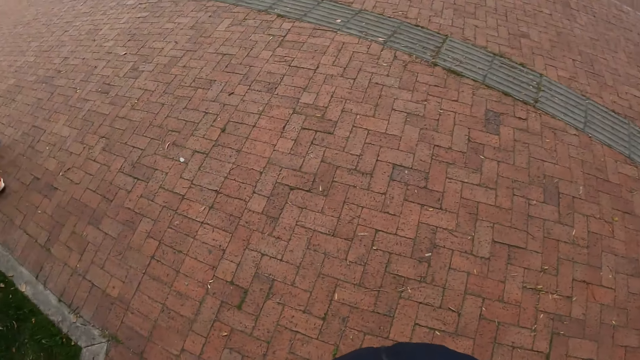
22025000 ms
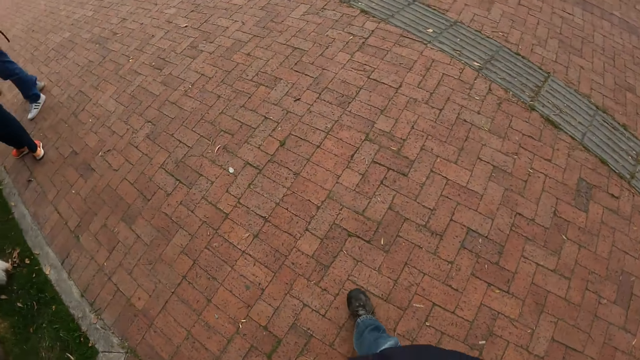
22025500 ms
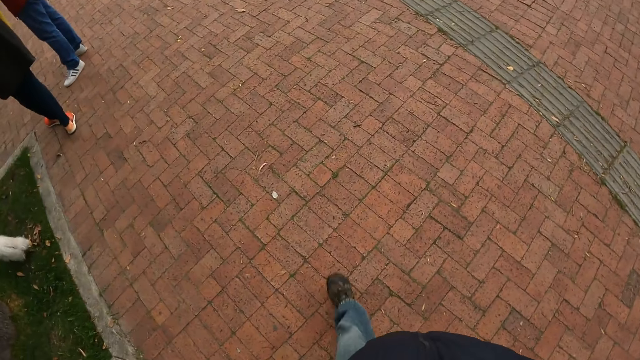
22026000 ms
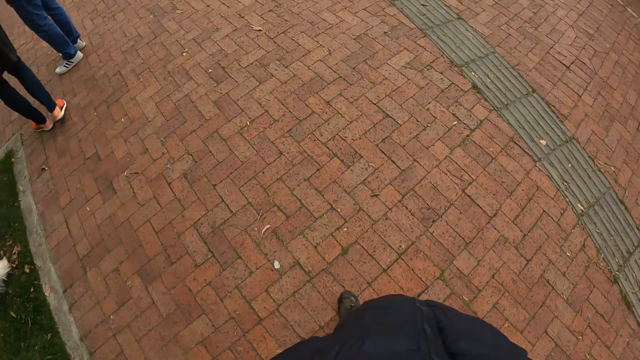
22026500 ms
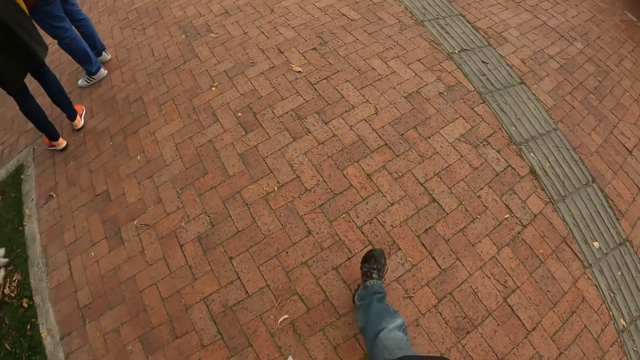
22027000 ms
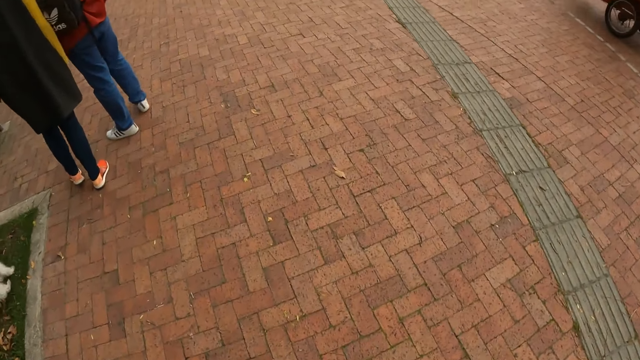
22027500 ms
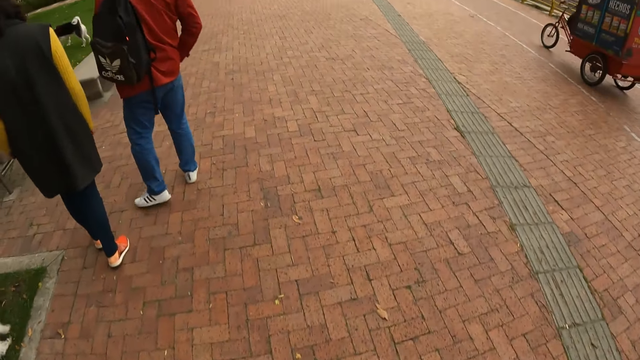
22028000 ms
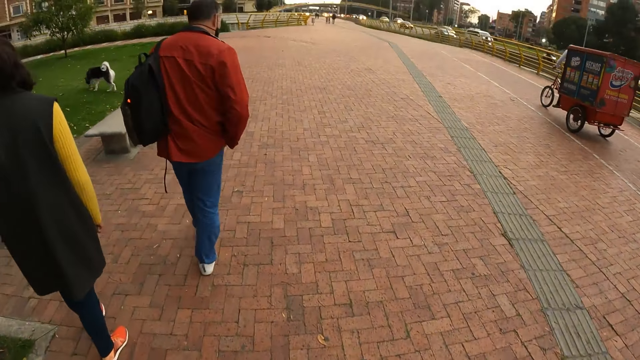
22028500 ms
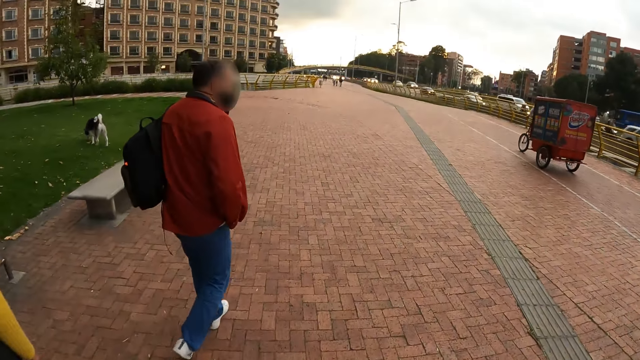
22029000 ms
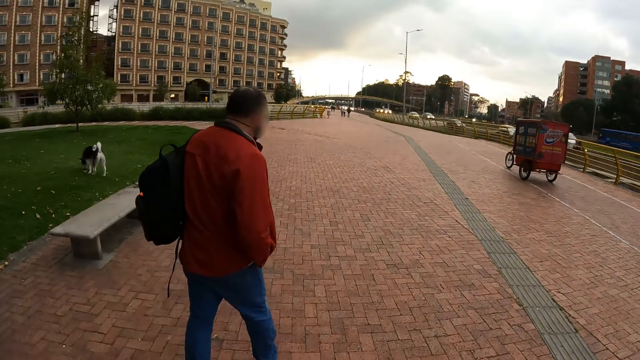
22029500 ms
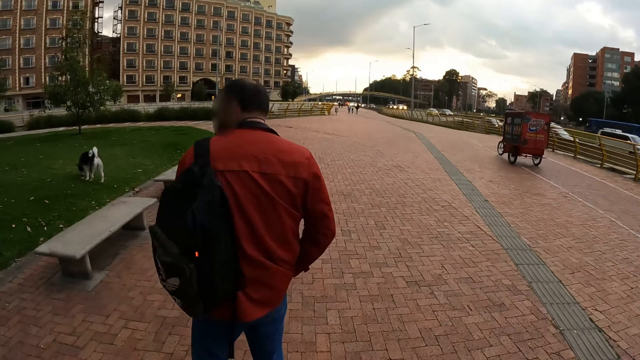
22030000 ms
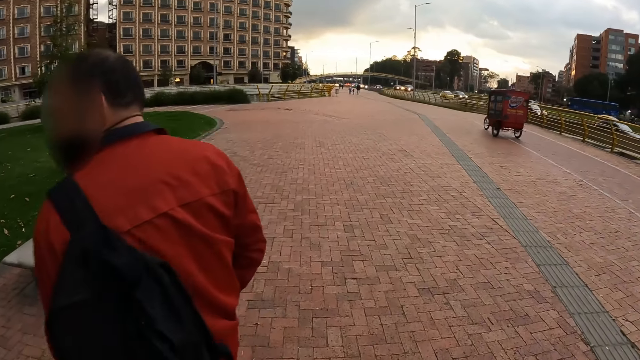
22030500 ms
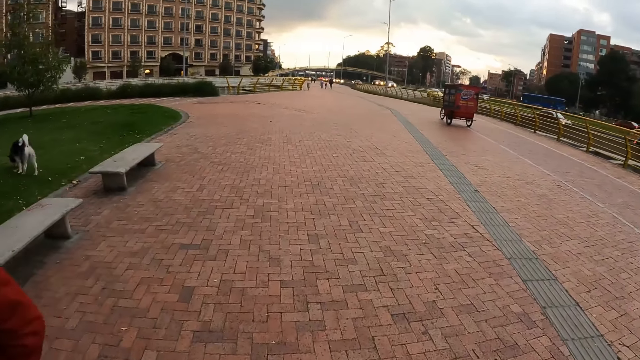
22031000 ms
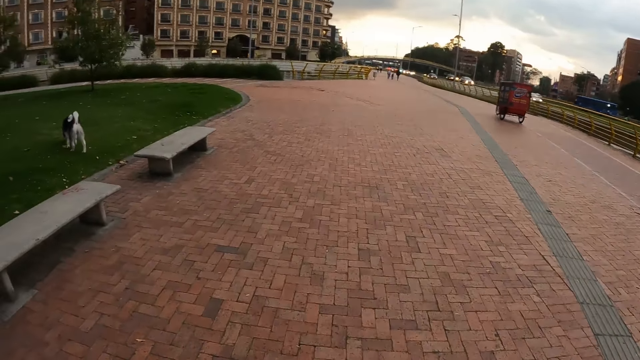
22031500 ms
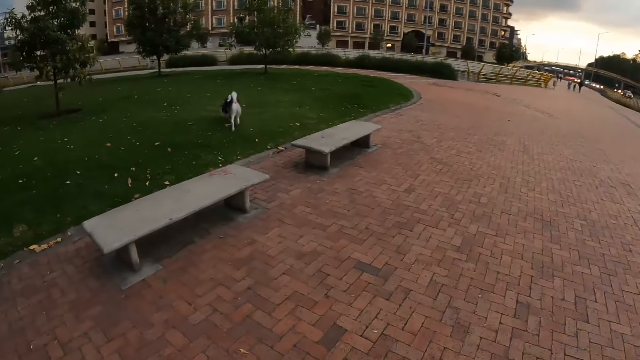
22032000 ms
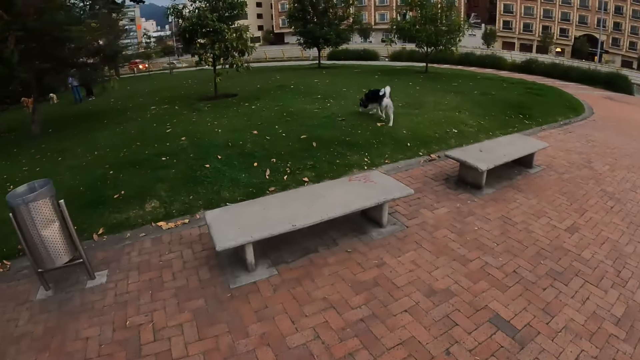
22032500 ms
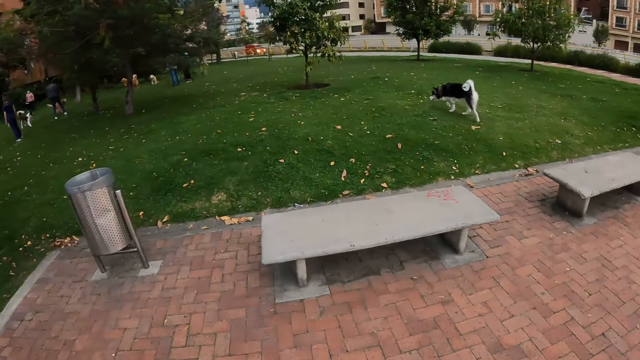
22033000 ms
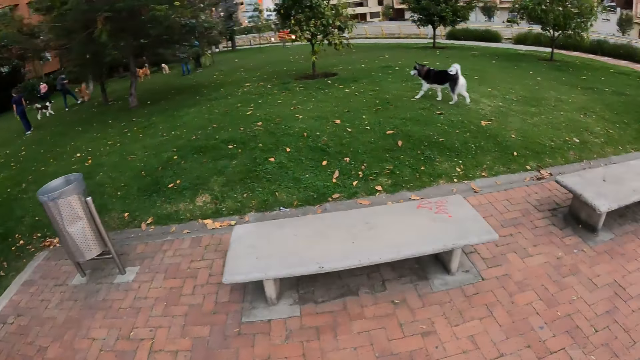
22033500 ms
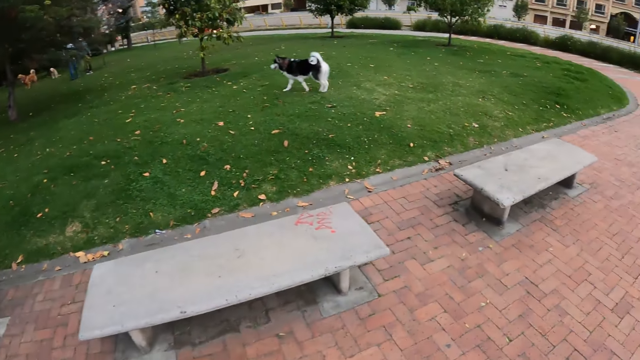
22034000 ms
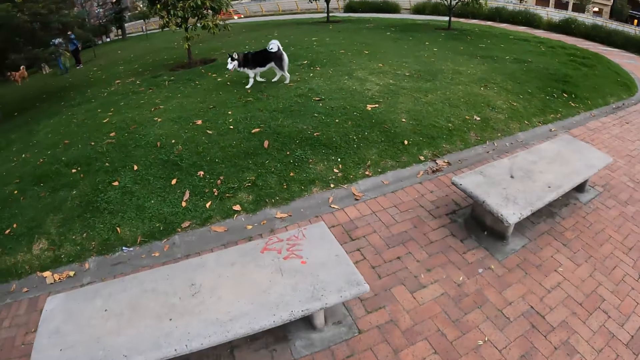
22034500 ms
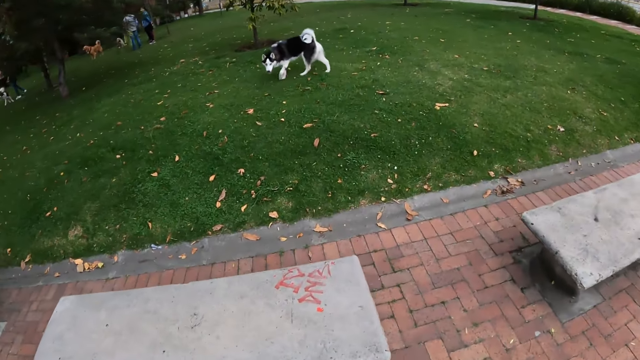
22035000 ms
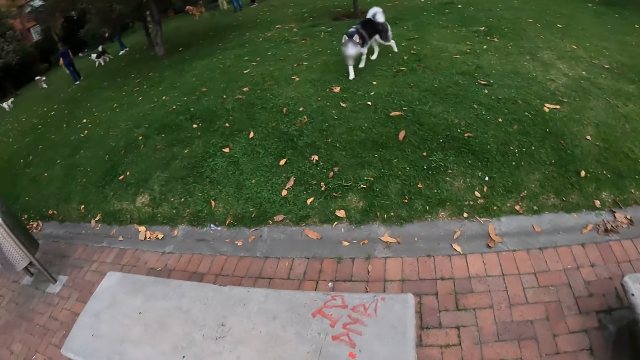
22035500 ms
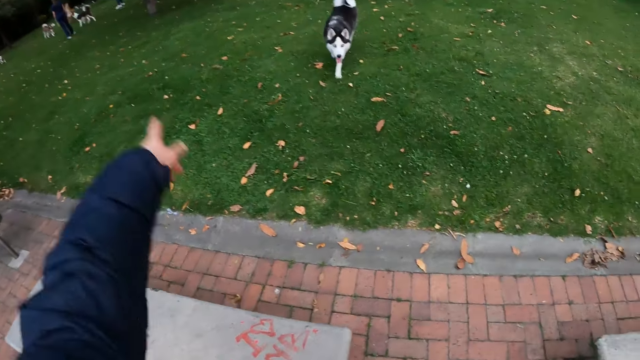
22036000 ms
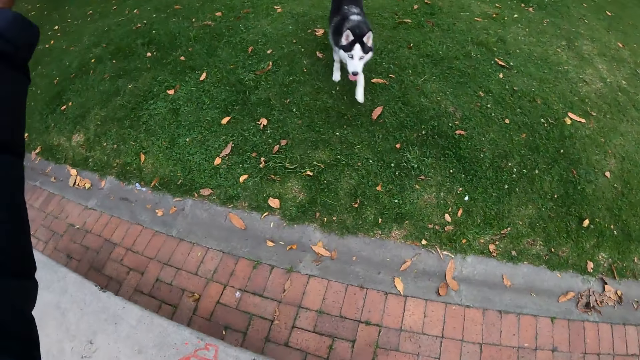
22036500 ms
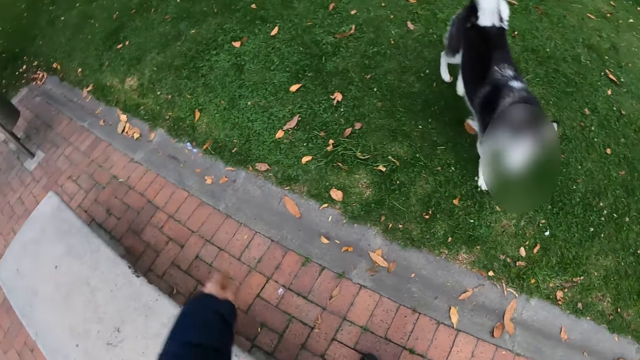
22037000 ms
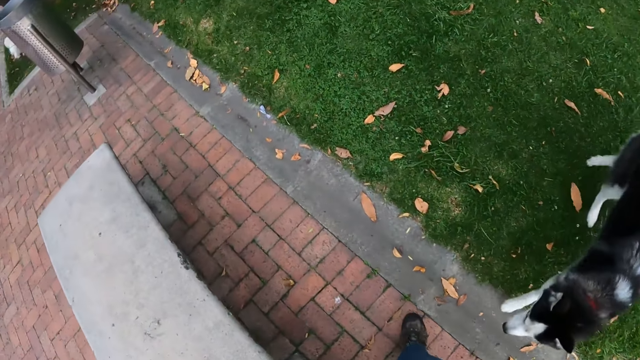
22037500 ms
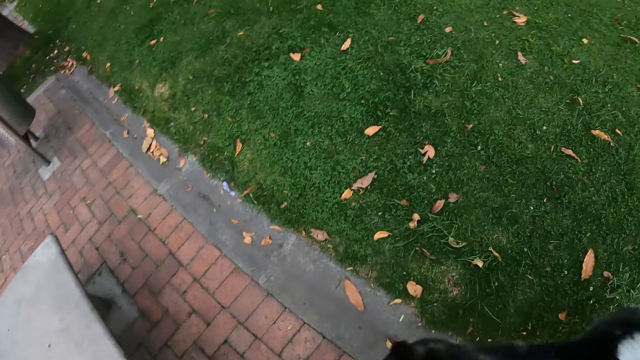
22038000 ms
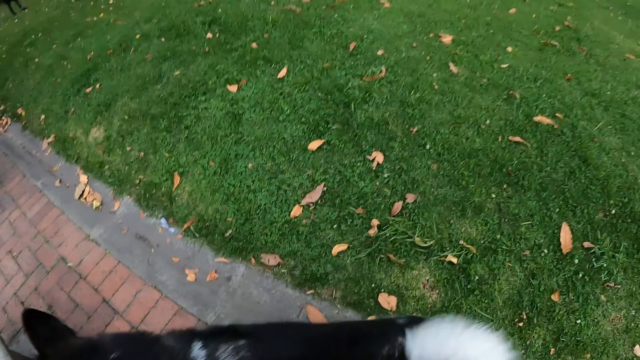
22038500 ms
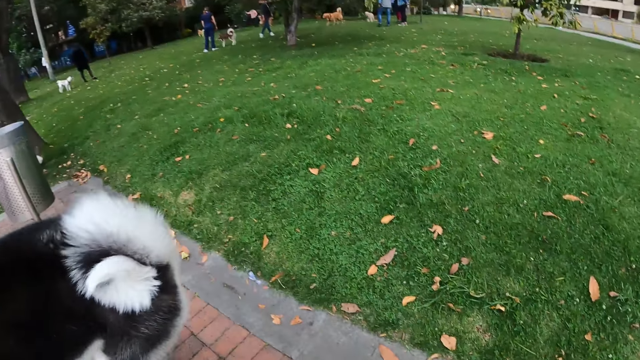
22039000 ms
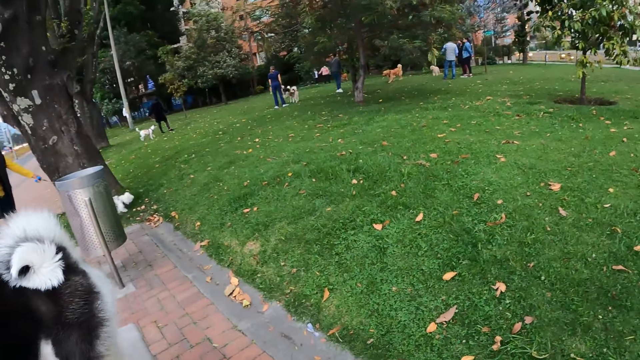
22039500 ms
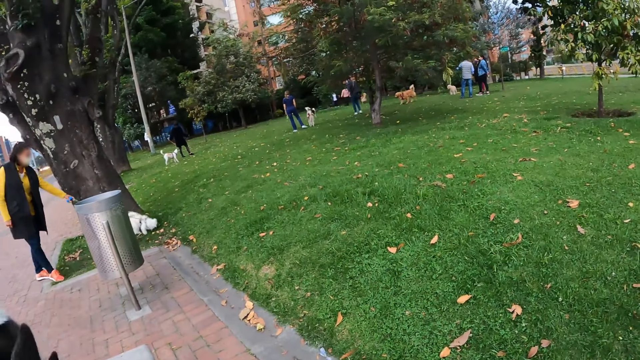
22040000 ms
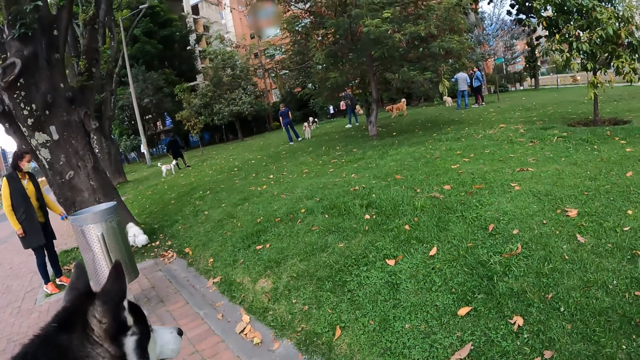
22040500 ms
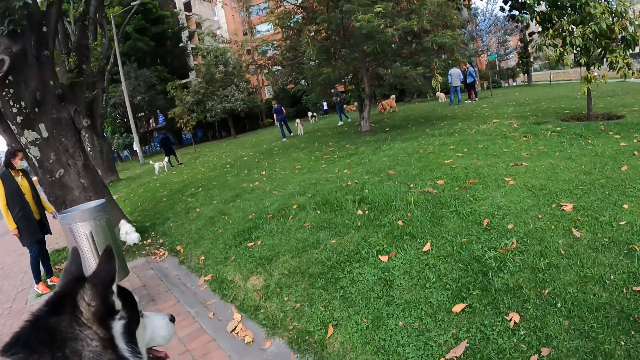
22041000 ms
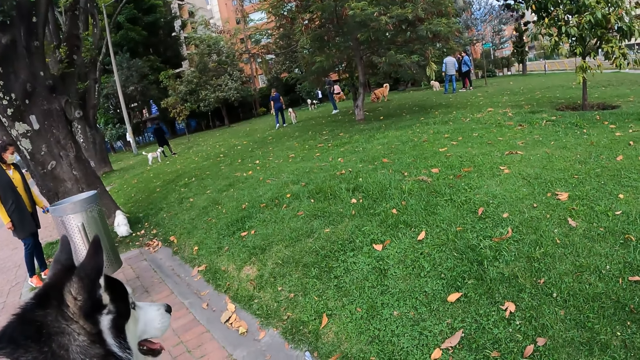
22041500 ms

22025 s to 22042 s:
The camera wearer walks in the road pavement to a bench. He looks at the dog. He raises his left hand. He points with his left hand.

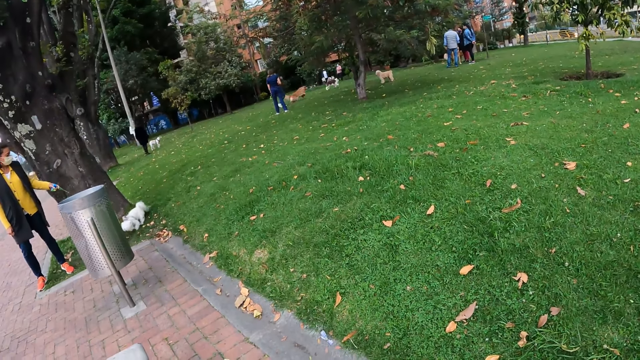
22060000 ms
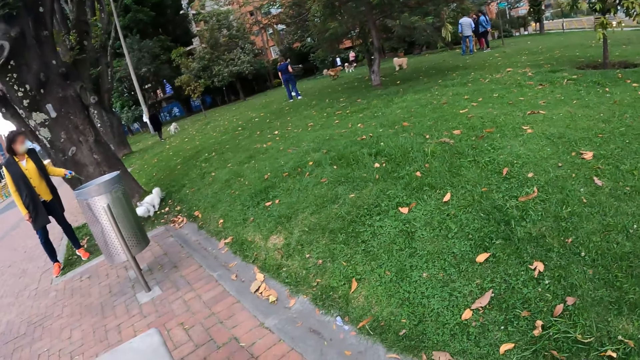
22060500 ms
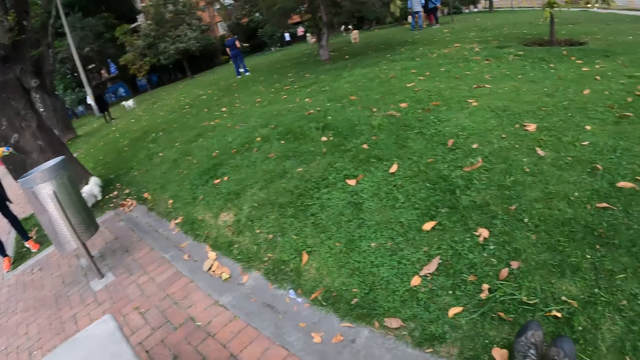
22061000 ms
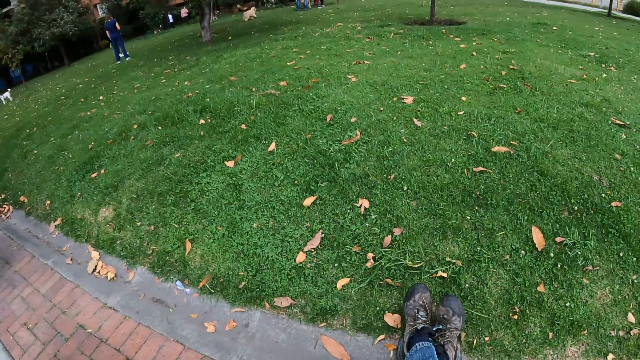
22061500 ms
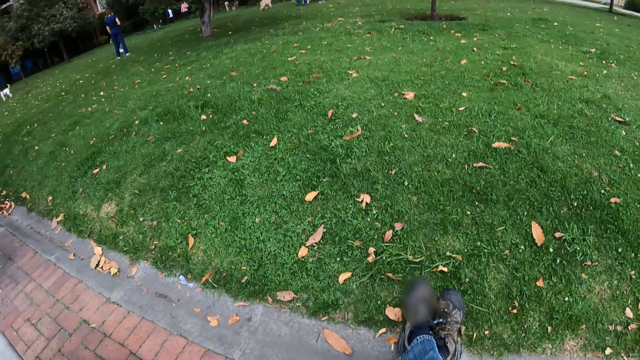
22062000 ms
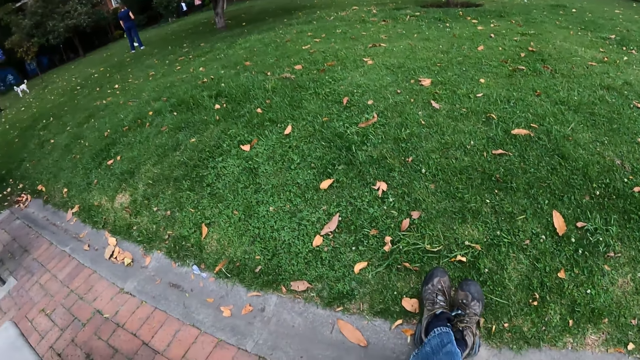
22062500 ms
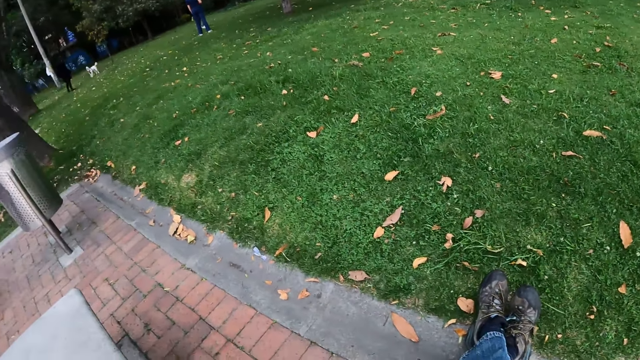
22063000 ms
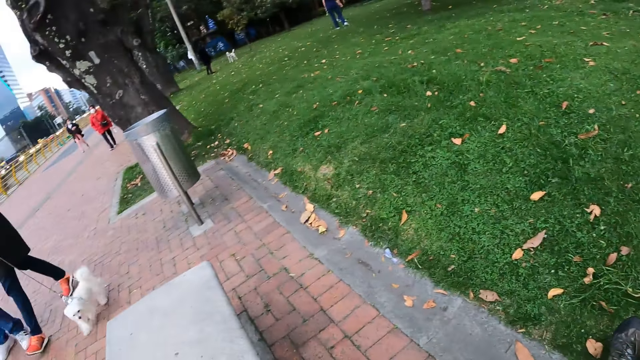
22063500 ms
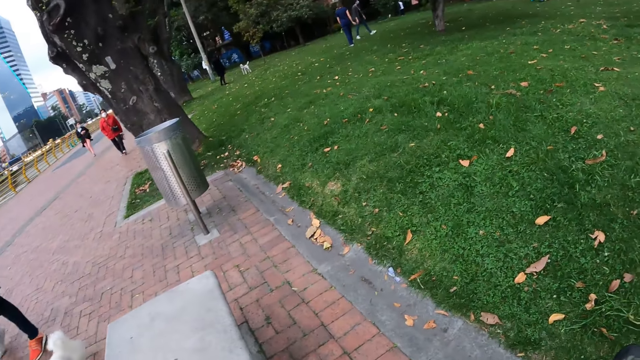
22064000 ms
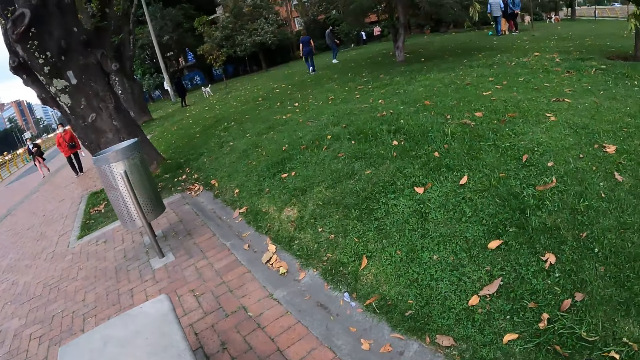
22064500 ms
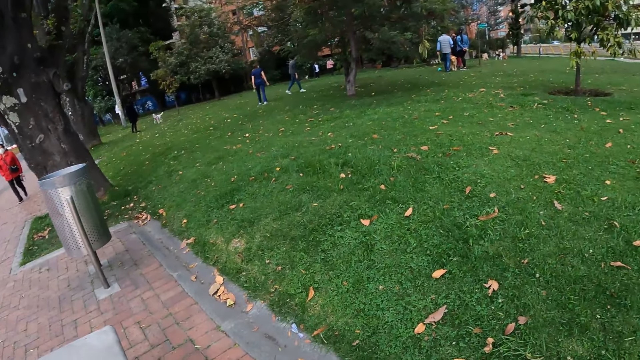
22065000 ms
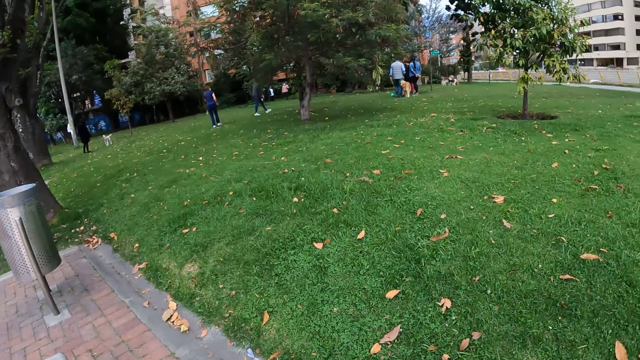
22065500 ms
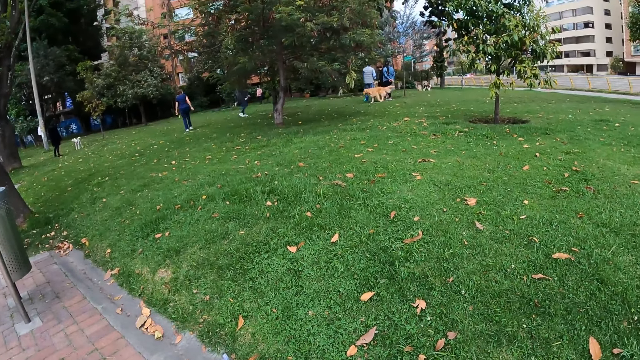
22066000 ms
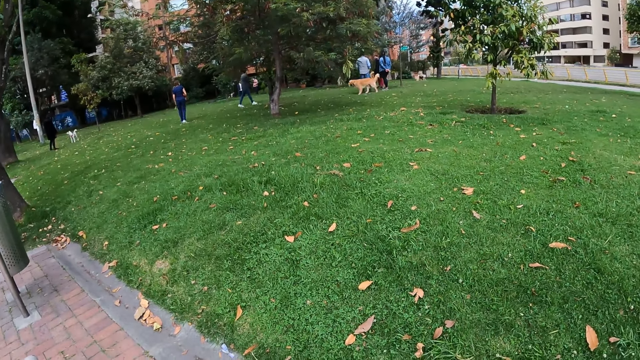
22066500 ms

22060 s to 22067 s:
The camera wearer sits.
